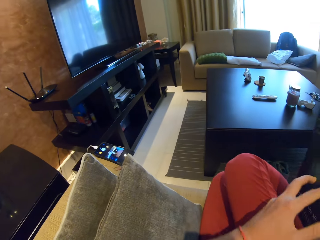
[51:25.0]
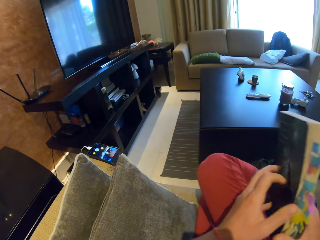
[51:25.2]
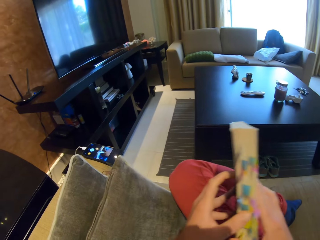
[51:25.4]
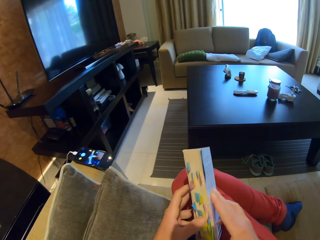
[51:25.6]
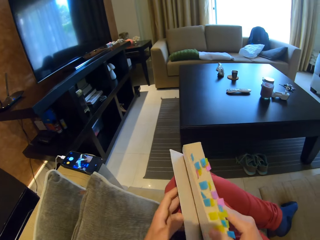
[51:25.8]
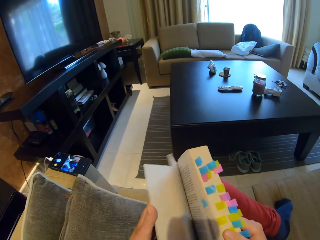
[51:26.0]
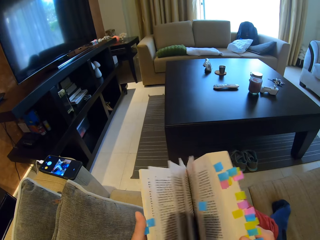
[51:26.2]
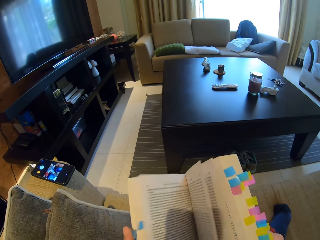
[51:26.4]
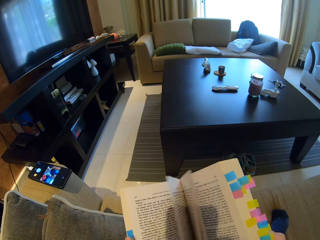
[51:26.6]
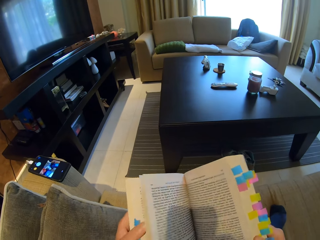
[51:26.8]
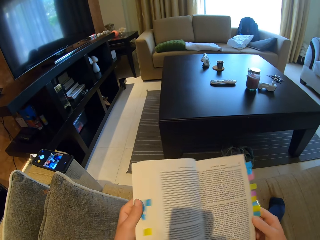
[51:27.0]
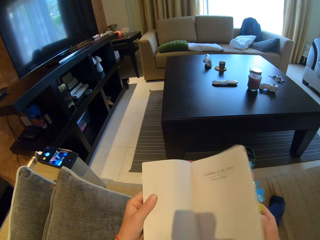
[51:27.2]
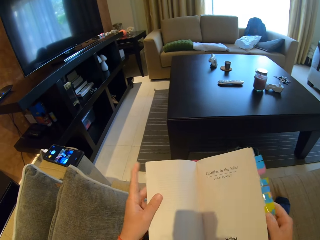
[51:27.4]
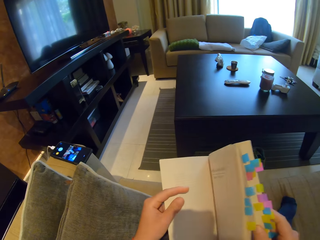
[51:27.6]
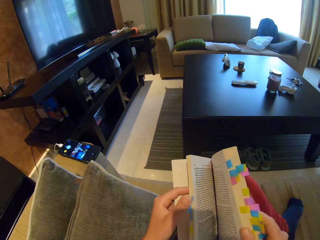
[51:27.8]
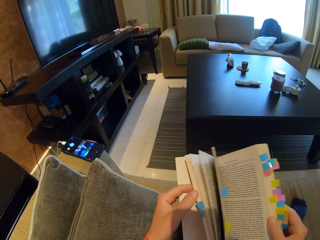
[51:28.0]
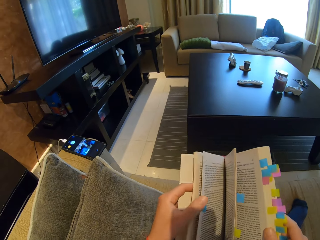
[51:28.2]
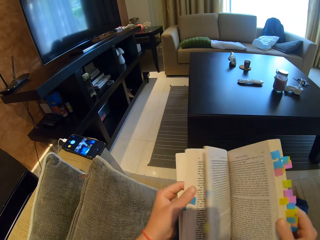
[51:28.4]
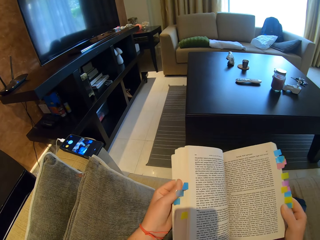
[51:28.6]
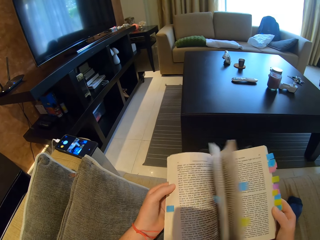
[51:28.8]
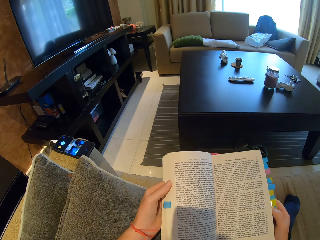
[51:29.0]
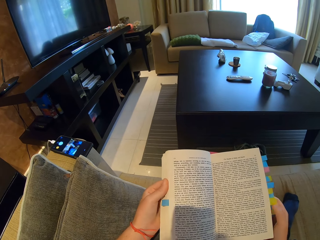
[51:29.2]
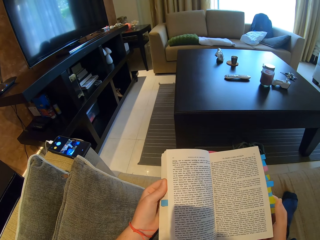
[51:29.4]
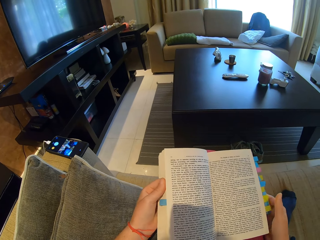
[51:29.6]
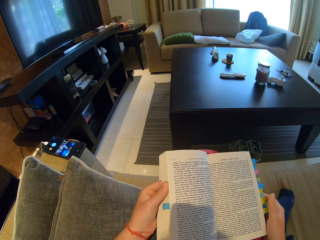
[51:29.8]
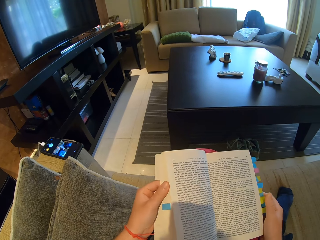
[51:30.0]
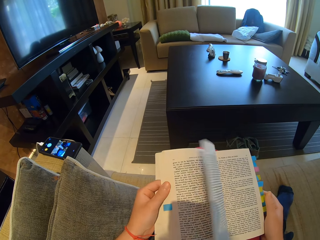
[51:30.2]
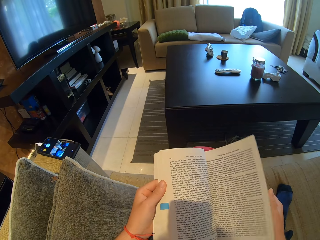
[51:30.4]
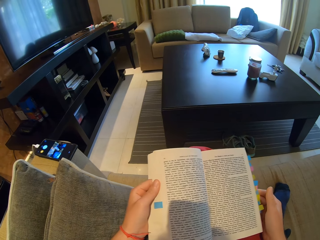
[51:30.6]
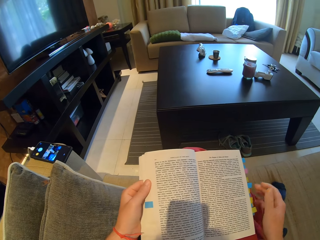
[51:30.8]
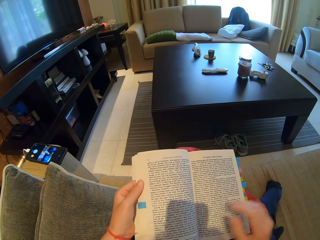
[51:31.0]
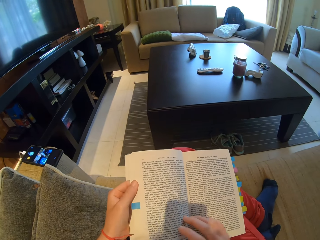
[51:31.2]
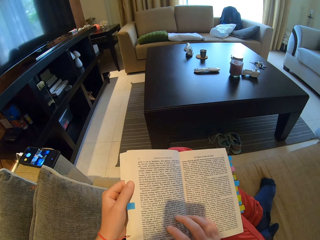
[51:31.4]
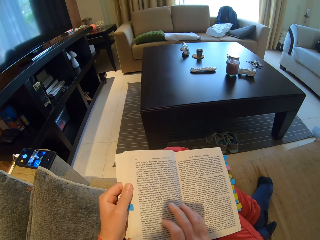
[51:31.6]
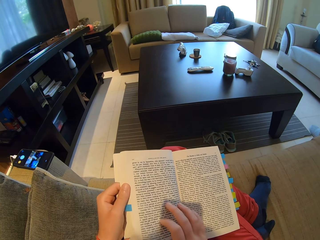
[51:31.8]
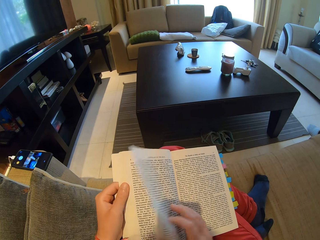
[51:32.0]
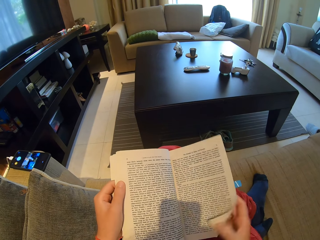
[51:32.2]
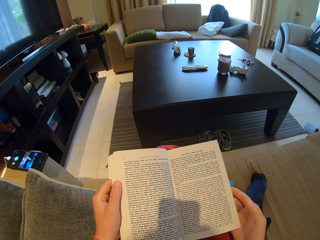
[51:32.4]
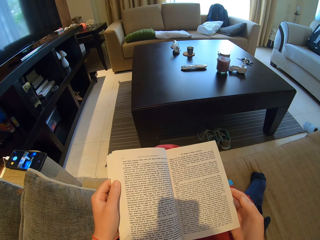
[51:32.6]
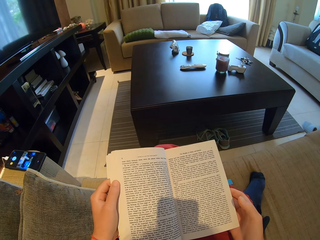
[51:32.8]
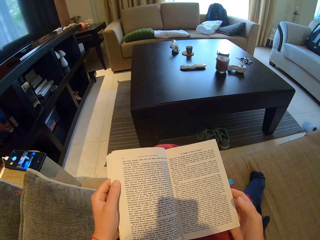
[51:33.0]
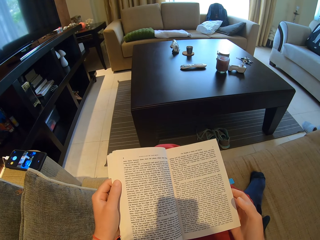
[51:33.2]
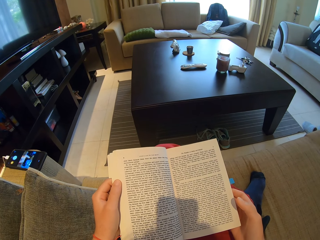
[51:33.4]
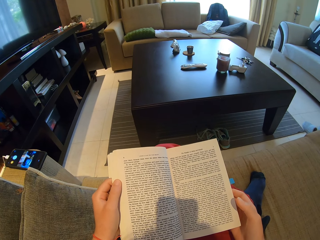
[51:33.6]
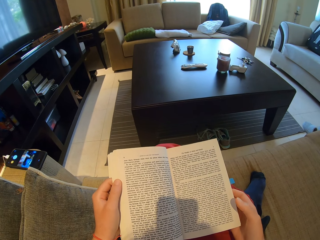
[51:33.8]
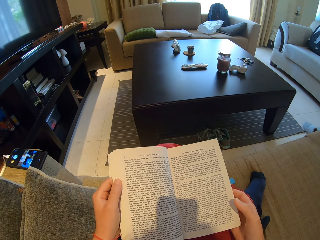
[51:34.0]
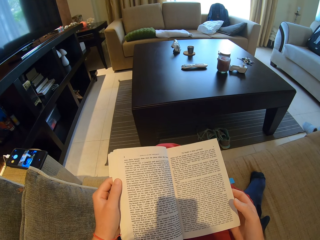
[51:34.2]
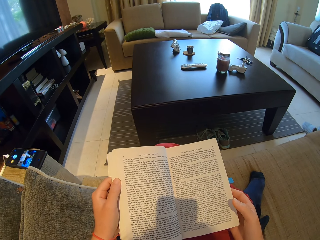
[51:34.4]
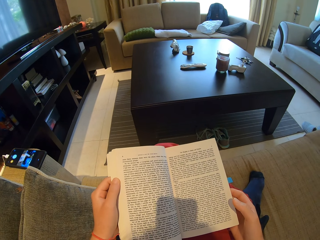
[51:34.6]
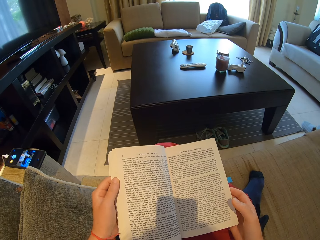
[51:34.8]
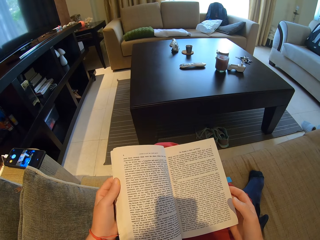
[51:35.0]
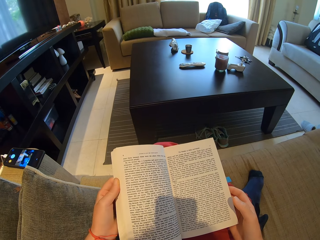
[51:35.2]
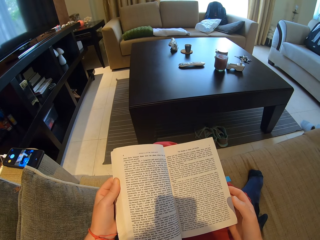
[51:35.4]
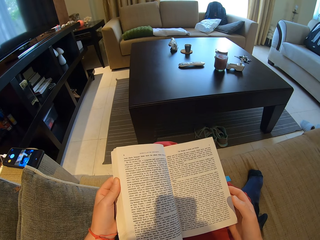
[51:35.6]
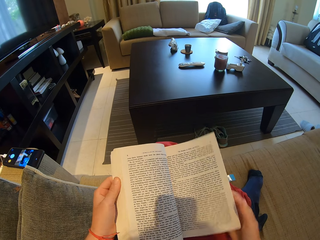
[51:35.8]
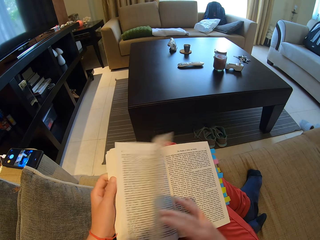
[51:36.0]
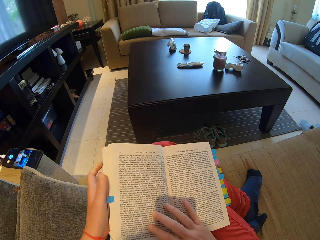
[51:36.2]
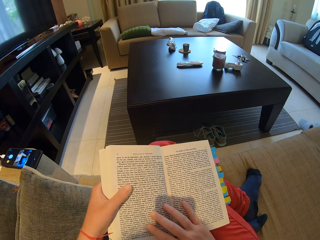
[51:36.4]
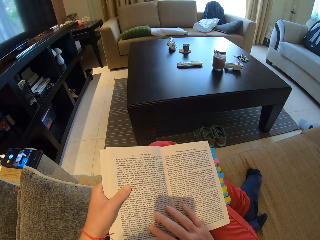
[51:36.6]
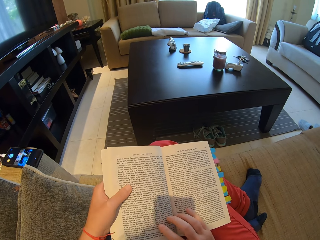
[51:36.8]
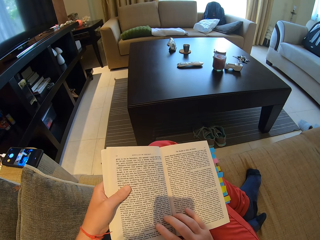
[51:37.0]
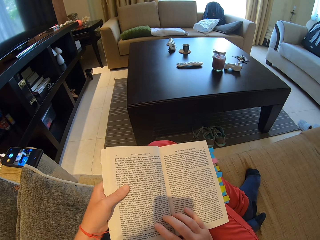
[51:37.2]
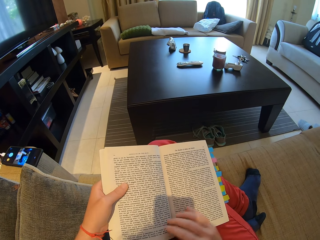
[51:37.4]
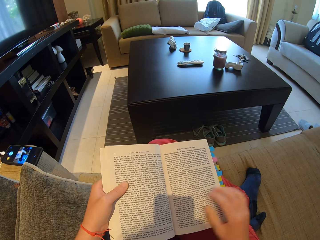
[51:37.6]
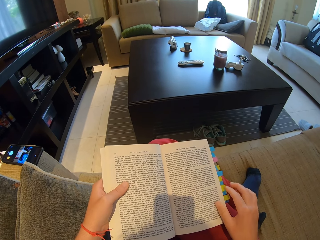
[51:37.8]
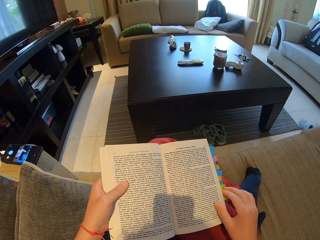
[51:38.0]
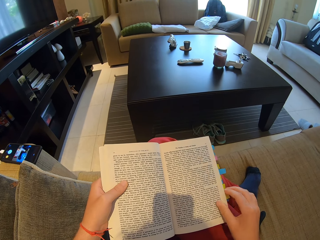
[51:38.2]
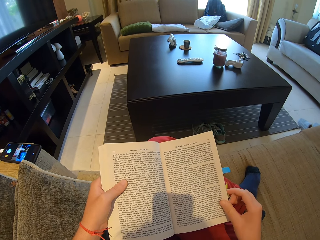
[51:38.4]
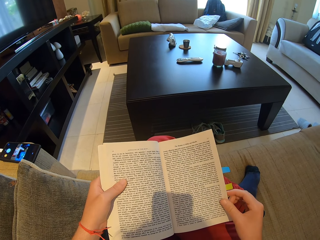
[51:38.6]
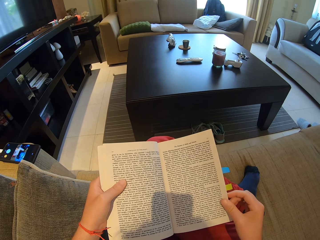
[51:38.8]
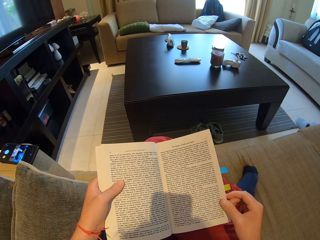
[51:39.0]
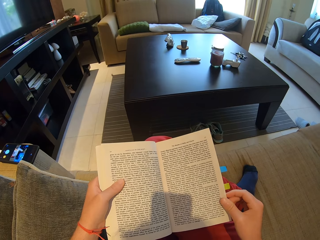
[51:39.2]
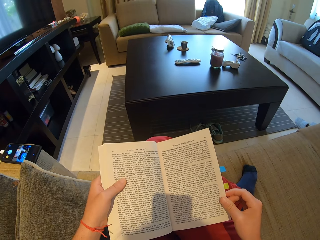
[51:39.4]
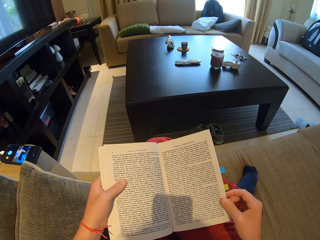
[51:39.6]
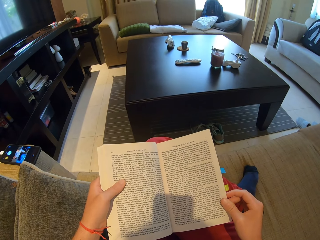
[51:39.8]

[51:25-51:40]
The camera wearer sits on the couch. They open the book and pick up the book. They peruse through the pages. They open a book page and read the book.

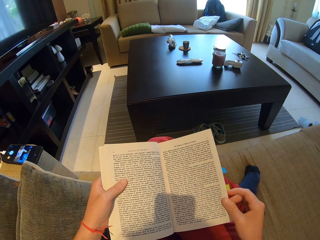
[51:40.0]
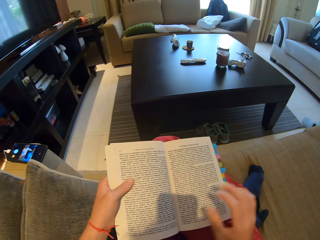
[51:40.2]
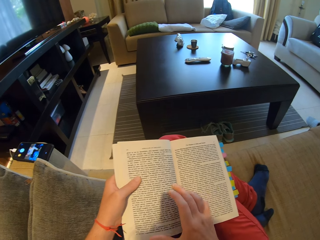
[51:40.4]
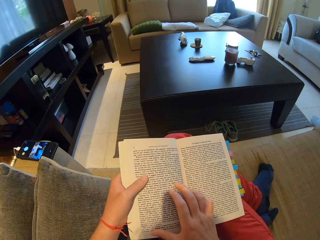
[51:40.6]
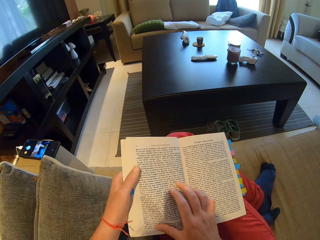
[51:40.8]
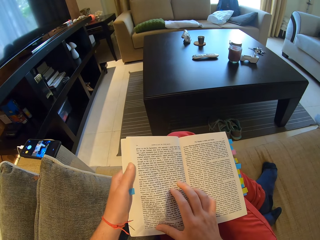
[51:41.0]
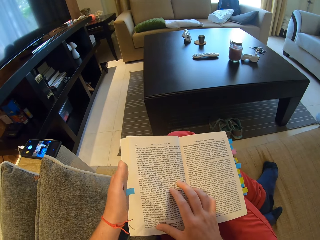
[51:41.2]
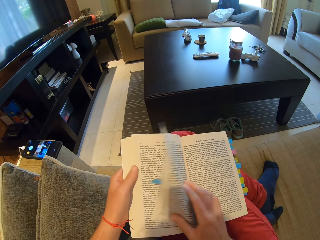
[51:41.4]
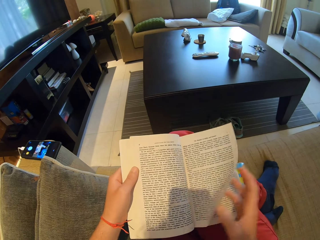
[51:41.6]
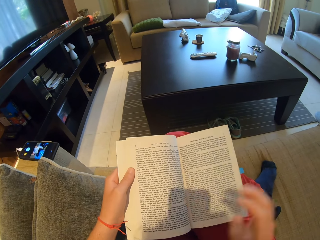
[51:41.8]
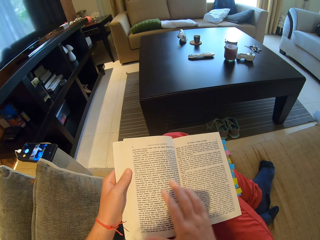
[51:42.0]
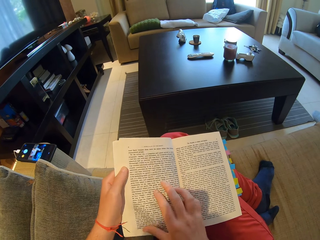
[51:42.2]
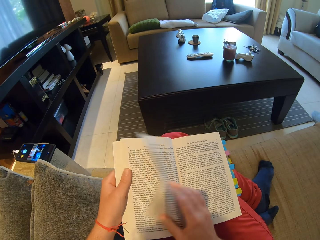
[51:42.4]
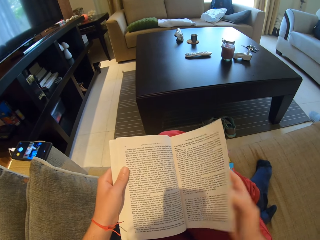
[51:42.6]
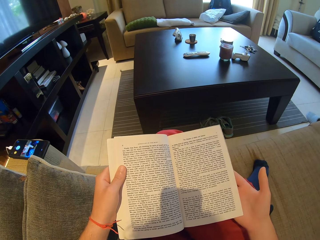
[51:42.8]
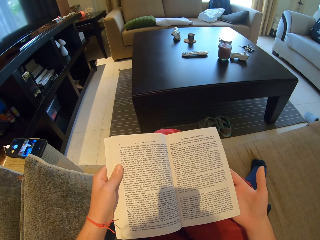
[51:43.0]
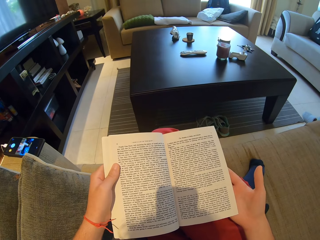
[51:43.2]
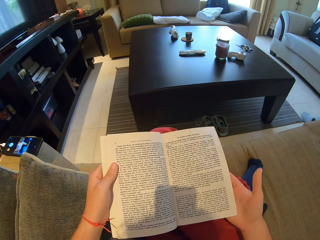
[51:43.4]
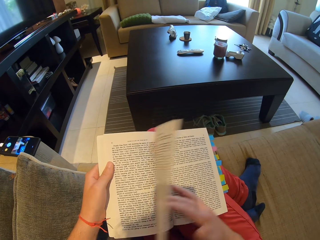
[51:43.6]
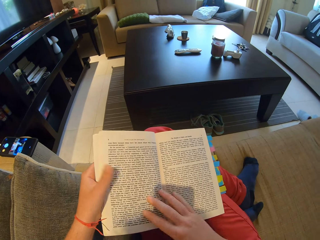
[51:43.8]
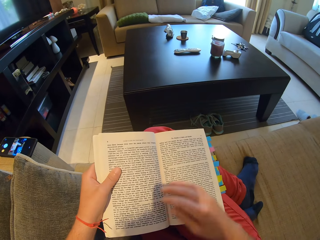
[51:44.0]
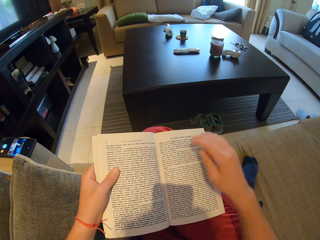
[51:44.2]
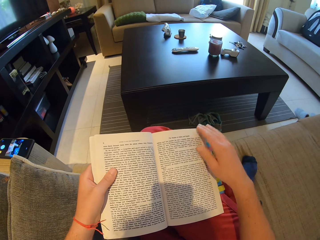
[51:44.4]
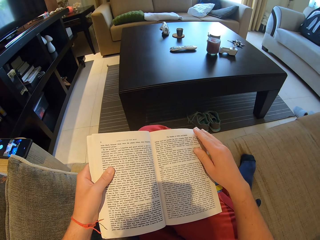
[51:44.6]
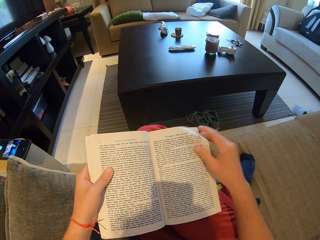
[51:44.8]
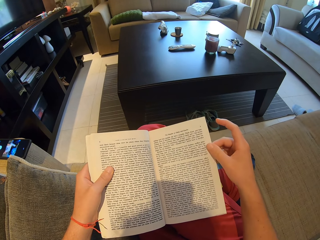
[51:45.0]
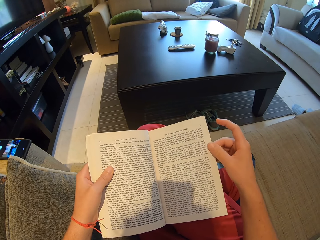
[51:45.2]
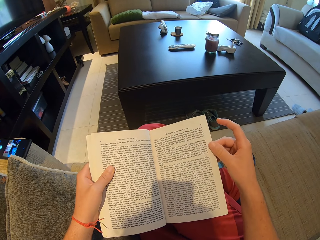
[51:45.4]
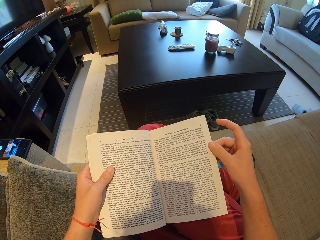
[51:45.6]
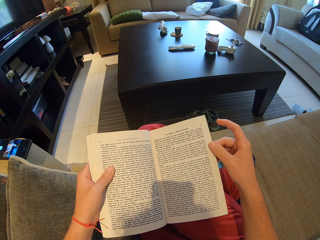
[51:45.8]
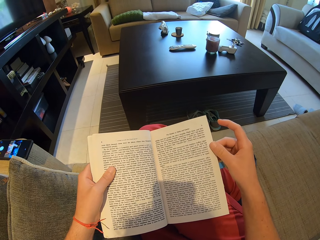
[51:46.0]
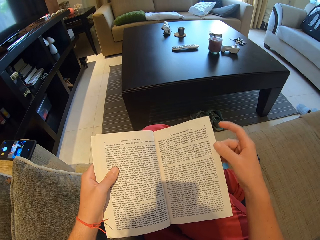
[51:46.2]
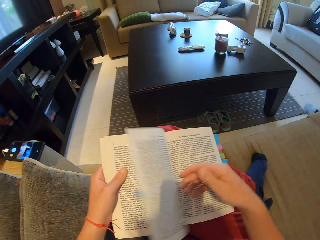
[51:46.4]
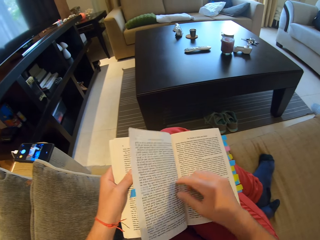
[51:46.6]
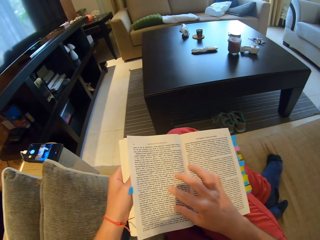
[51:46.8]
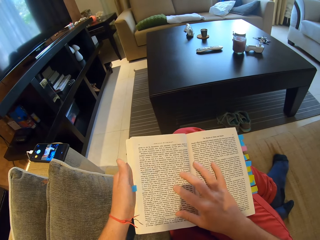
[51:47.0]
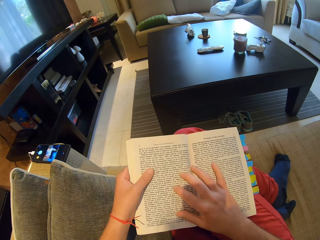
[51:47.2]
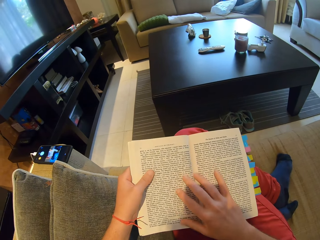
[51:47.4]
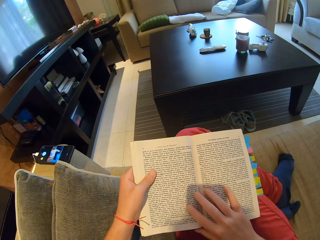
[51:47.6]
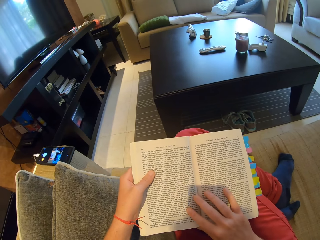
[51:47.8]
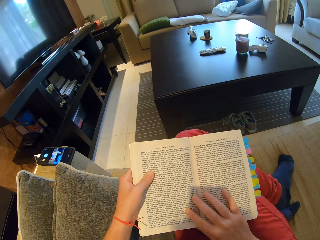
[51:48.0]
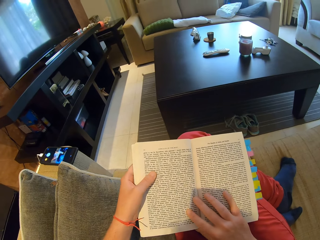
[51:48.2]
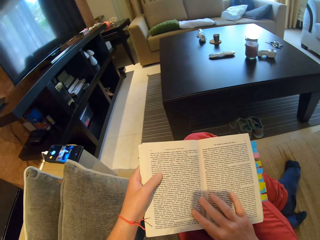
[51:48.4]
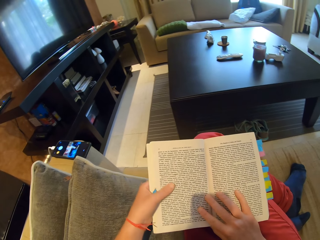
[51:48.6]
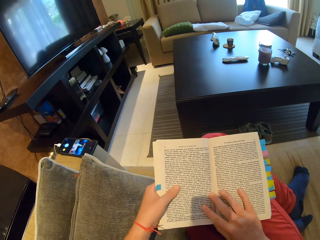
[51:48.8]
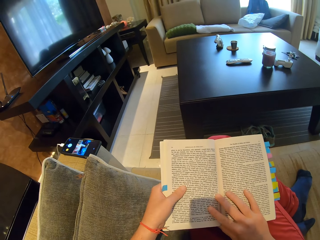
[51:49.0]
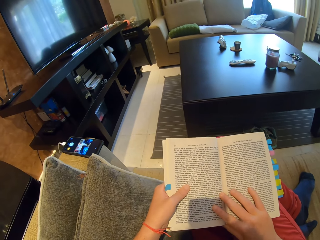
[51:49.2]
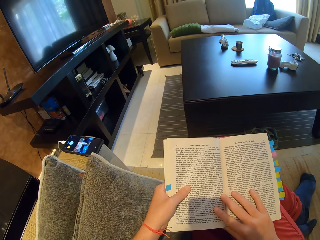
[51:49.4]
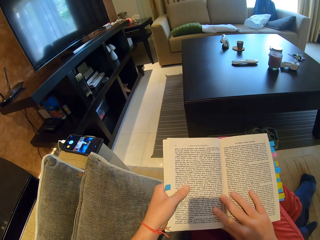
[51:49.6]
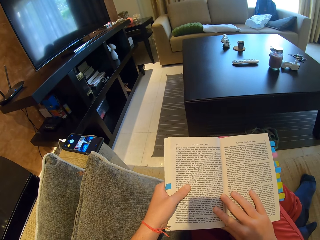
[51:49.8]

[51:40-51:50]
The camera wearer opens the book pages. They read the book. They open a book page. They read the book.
